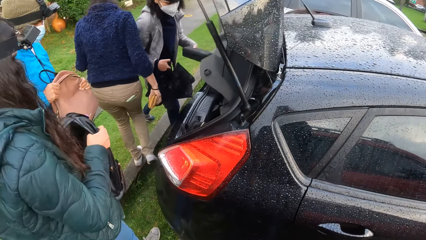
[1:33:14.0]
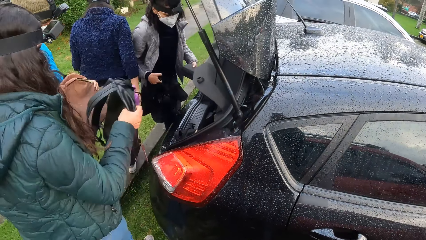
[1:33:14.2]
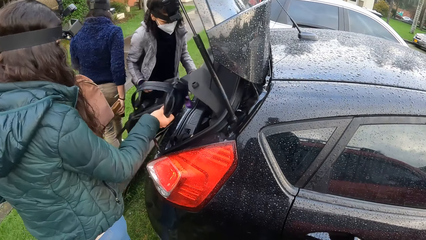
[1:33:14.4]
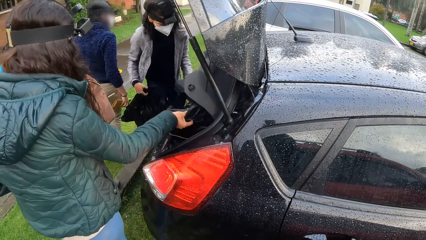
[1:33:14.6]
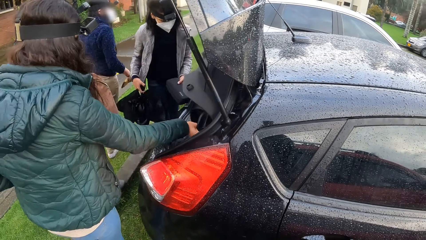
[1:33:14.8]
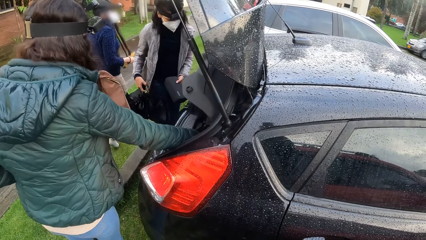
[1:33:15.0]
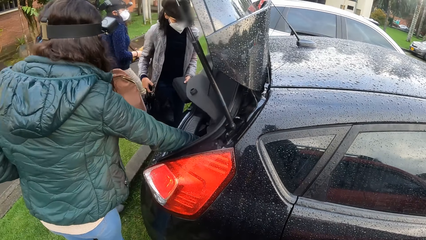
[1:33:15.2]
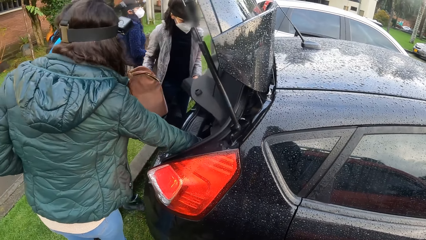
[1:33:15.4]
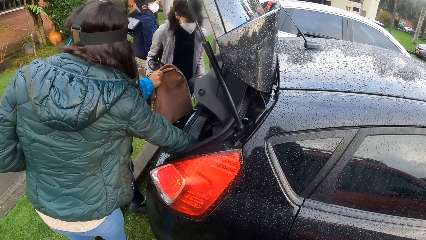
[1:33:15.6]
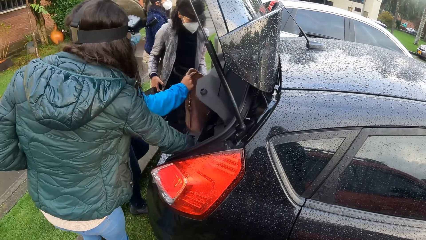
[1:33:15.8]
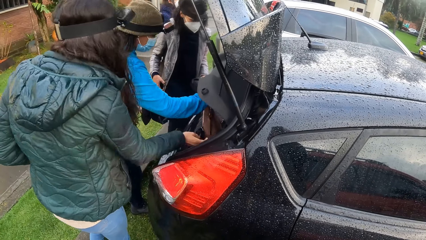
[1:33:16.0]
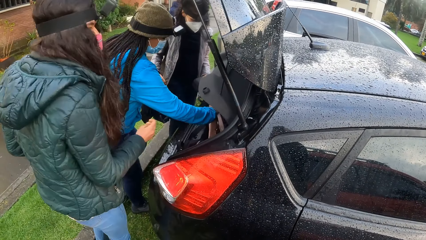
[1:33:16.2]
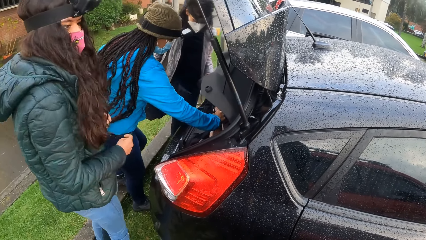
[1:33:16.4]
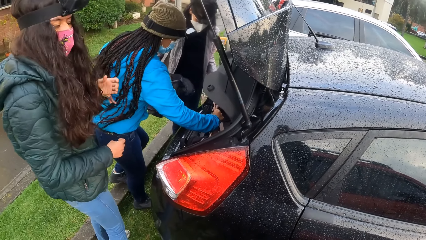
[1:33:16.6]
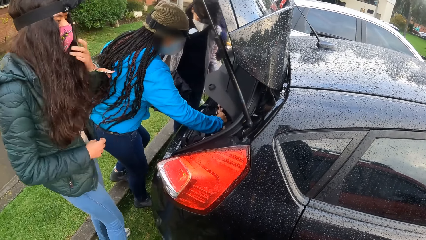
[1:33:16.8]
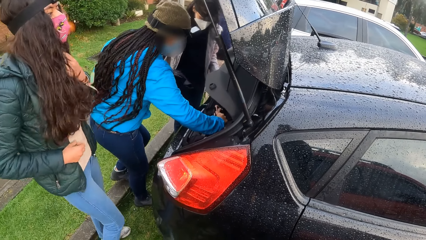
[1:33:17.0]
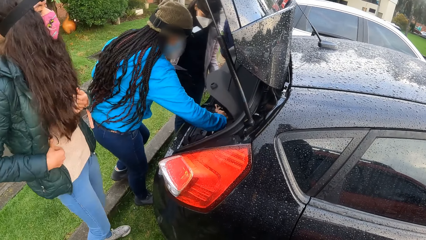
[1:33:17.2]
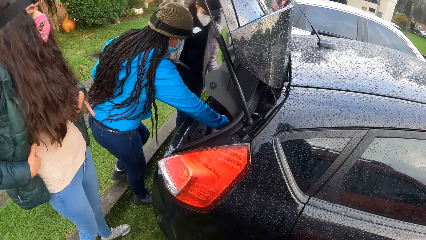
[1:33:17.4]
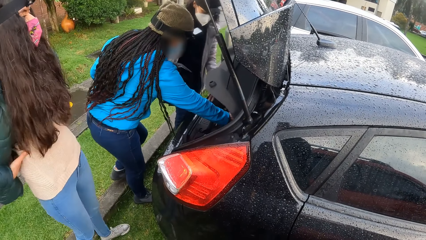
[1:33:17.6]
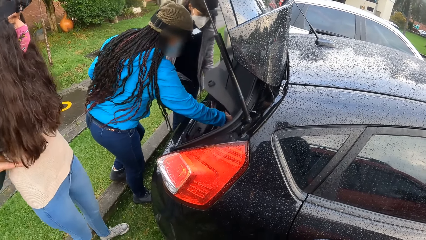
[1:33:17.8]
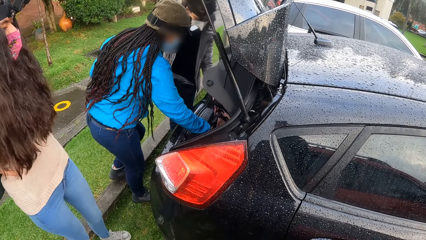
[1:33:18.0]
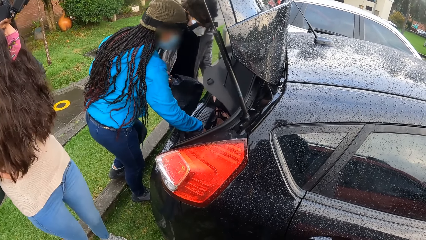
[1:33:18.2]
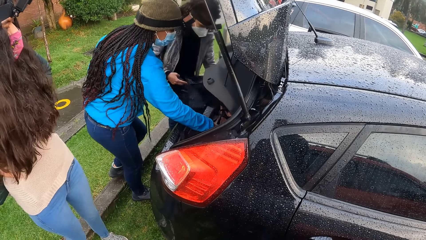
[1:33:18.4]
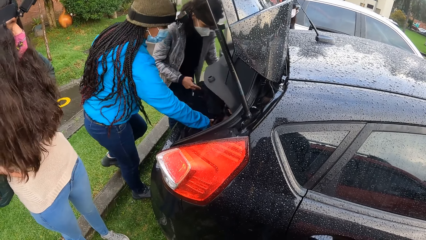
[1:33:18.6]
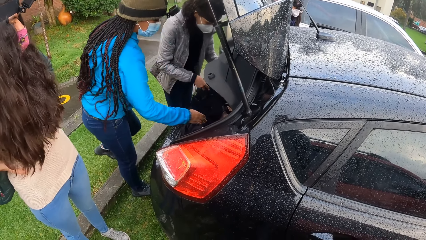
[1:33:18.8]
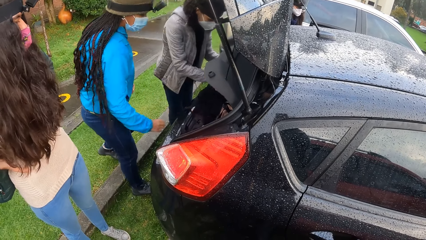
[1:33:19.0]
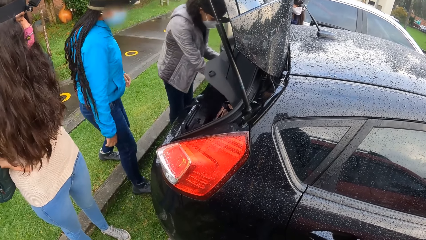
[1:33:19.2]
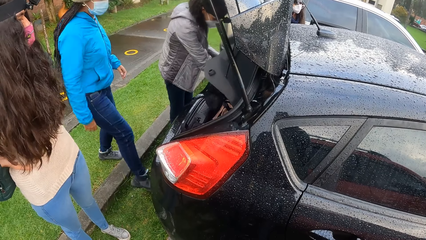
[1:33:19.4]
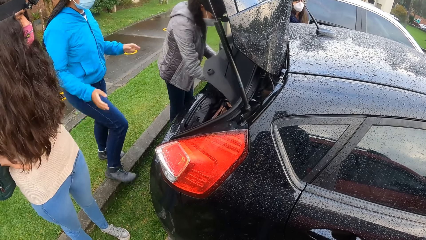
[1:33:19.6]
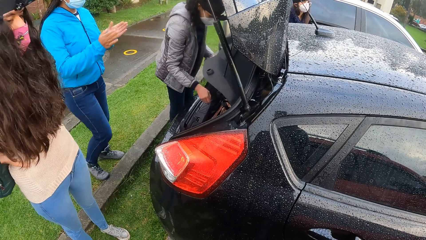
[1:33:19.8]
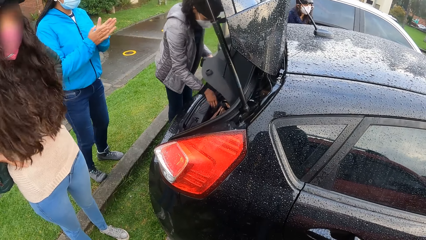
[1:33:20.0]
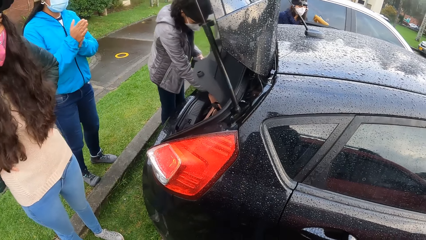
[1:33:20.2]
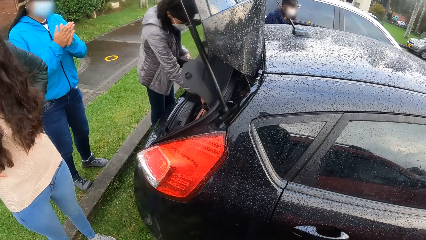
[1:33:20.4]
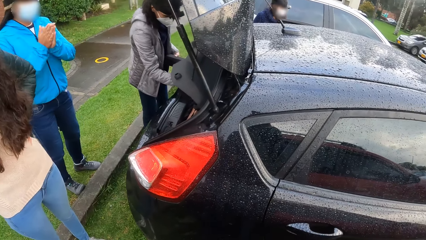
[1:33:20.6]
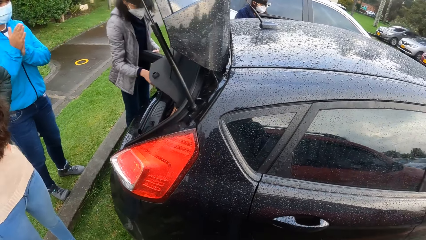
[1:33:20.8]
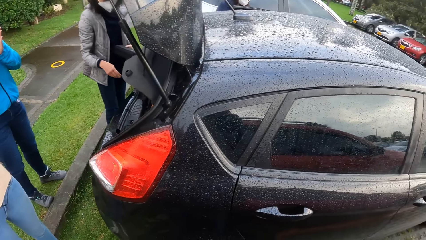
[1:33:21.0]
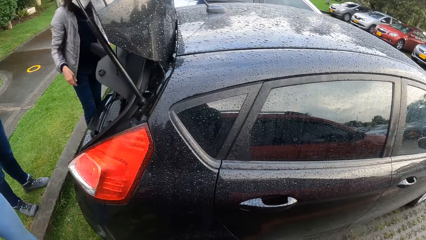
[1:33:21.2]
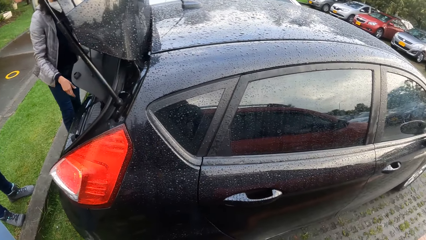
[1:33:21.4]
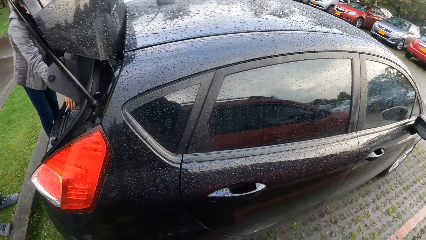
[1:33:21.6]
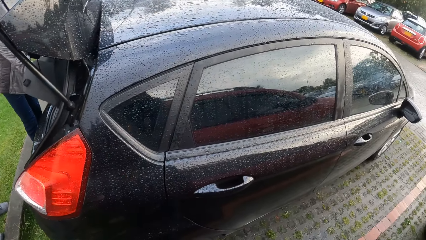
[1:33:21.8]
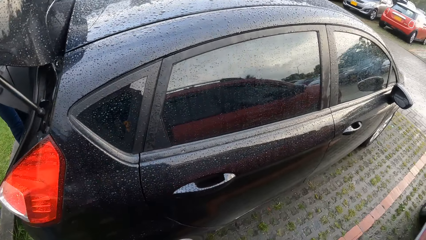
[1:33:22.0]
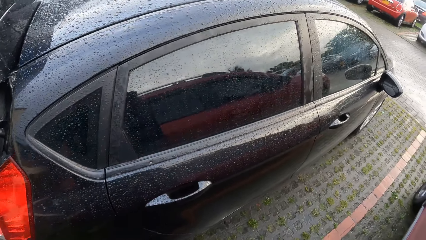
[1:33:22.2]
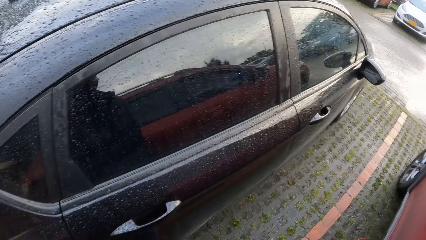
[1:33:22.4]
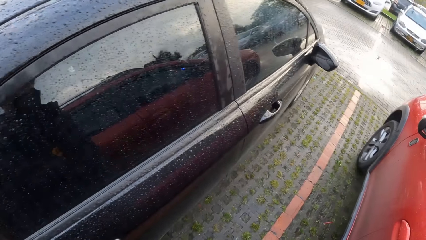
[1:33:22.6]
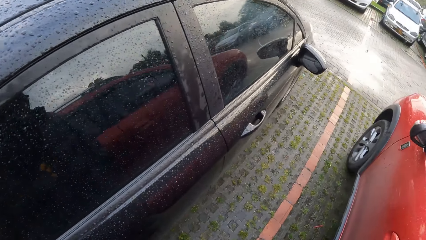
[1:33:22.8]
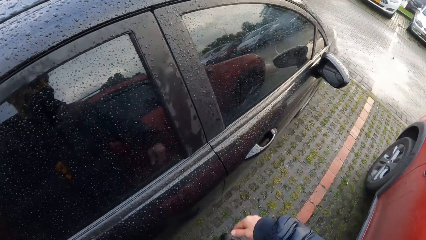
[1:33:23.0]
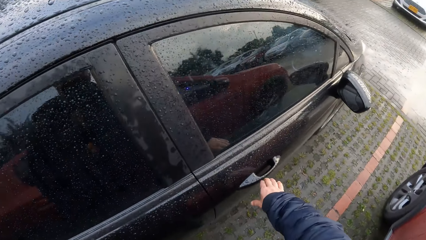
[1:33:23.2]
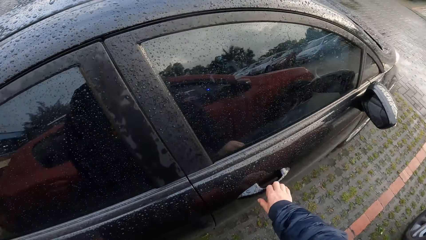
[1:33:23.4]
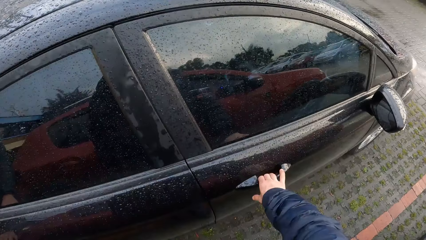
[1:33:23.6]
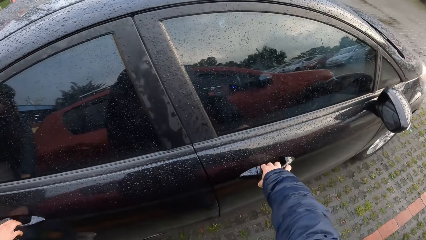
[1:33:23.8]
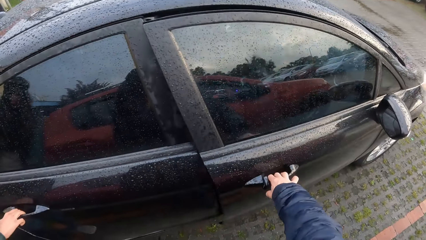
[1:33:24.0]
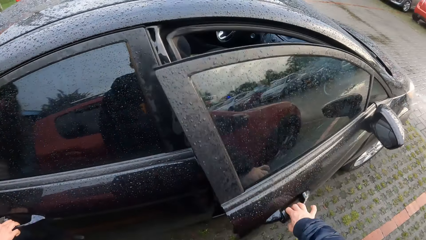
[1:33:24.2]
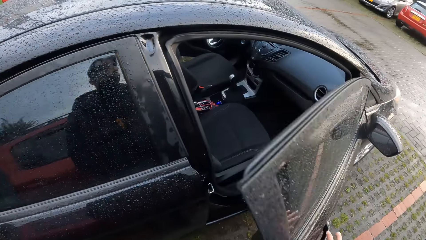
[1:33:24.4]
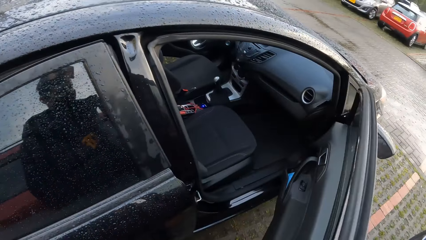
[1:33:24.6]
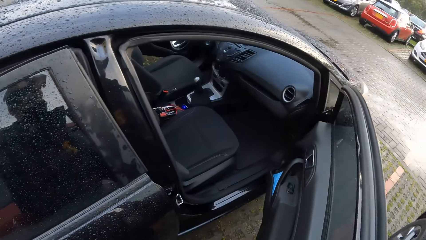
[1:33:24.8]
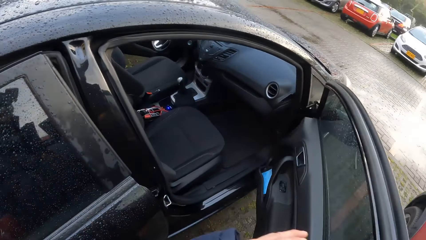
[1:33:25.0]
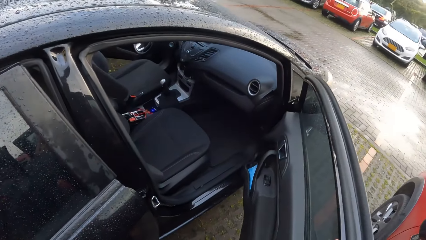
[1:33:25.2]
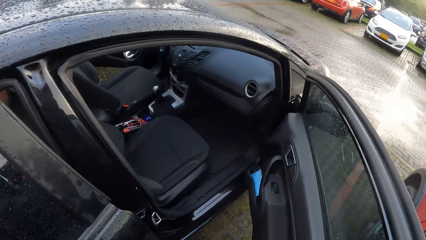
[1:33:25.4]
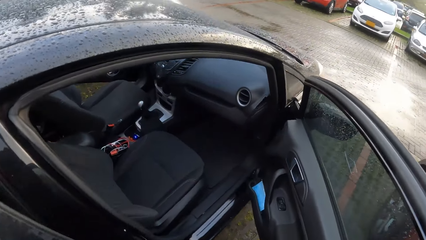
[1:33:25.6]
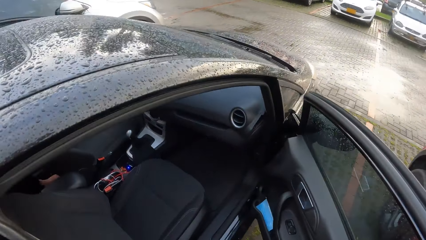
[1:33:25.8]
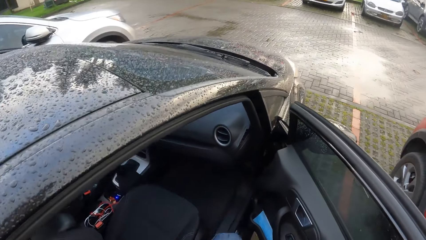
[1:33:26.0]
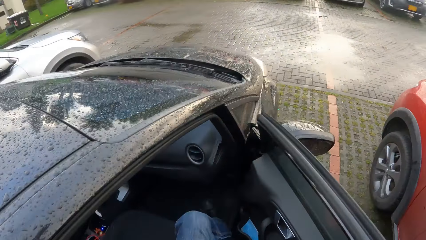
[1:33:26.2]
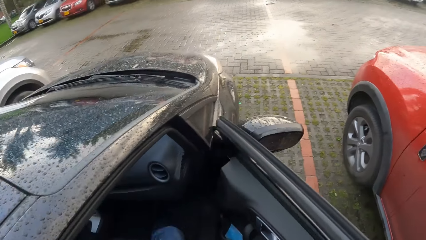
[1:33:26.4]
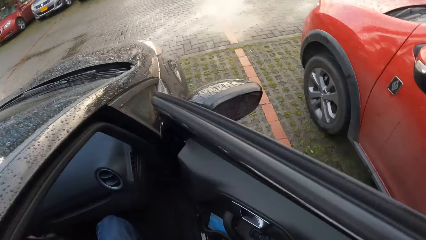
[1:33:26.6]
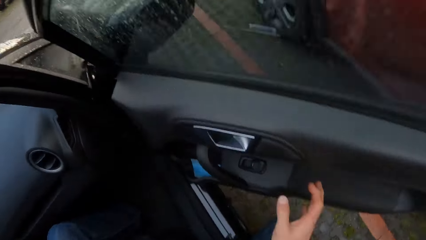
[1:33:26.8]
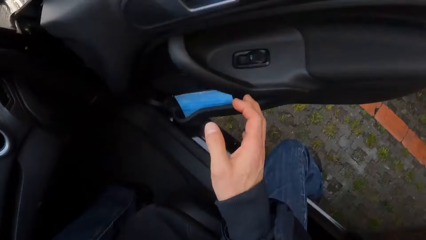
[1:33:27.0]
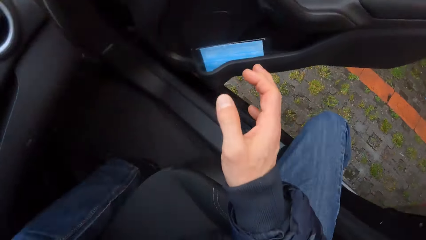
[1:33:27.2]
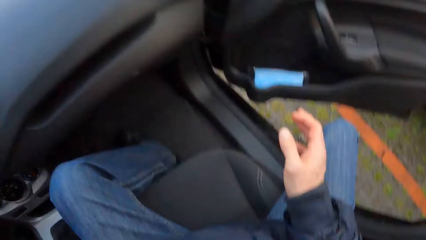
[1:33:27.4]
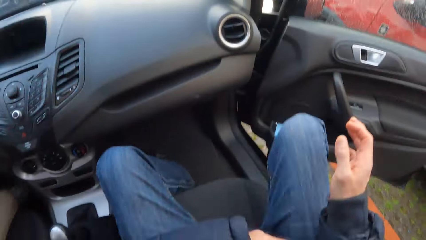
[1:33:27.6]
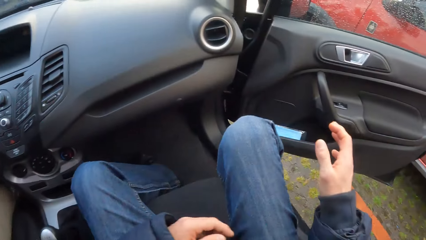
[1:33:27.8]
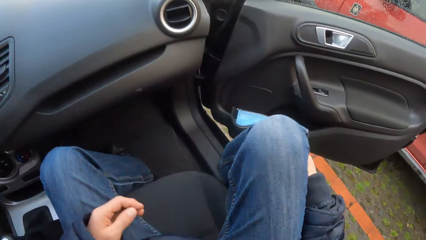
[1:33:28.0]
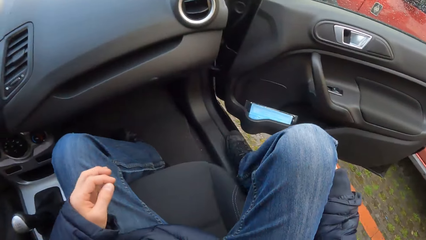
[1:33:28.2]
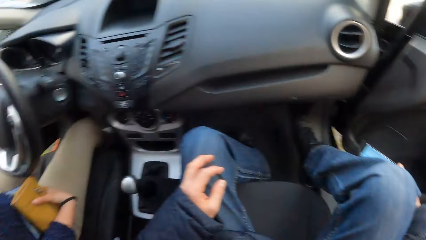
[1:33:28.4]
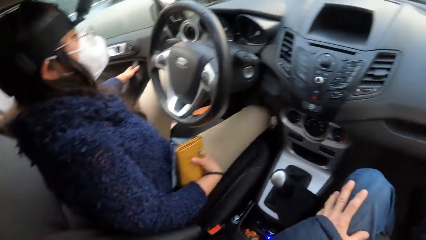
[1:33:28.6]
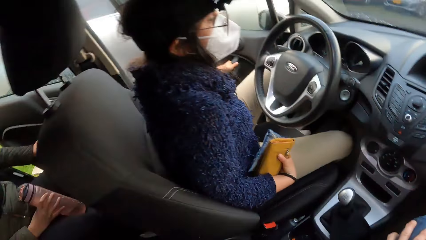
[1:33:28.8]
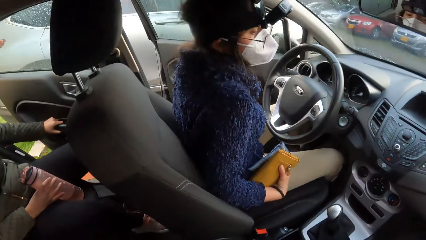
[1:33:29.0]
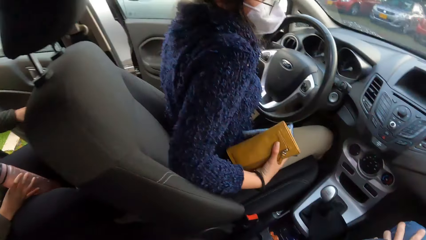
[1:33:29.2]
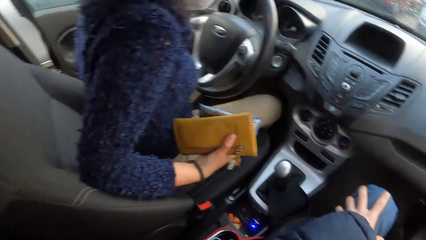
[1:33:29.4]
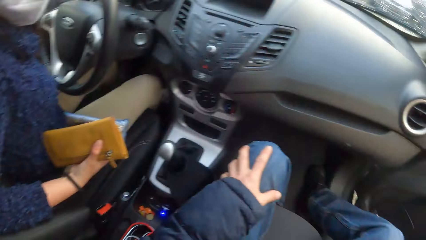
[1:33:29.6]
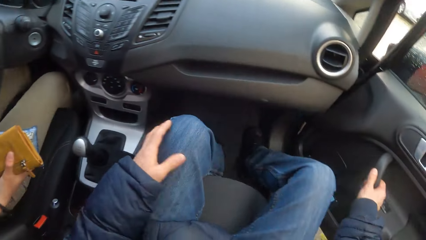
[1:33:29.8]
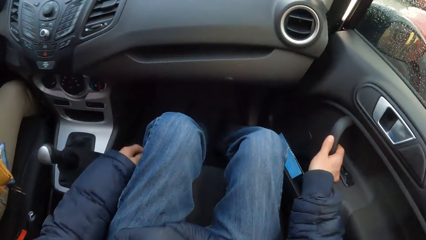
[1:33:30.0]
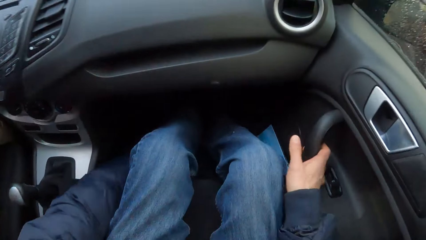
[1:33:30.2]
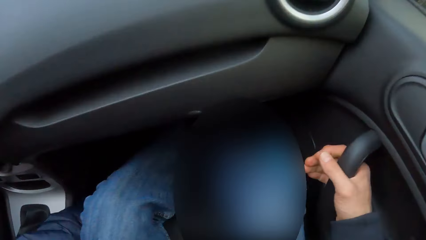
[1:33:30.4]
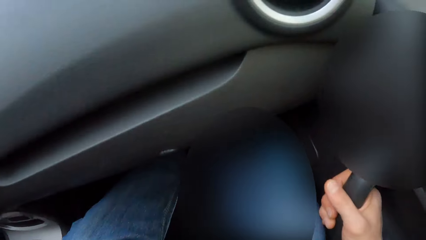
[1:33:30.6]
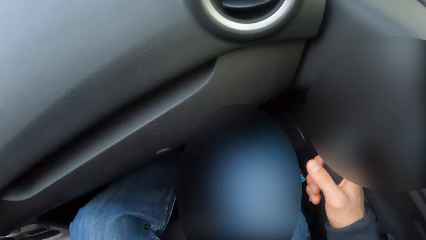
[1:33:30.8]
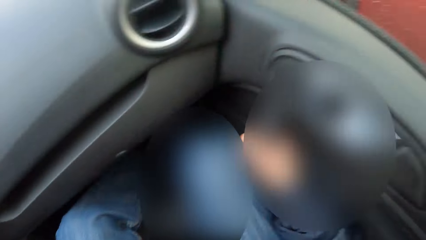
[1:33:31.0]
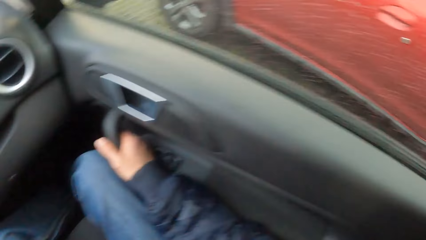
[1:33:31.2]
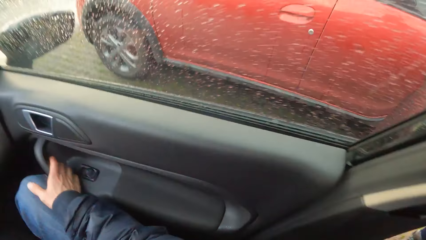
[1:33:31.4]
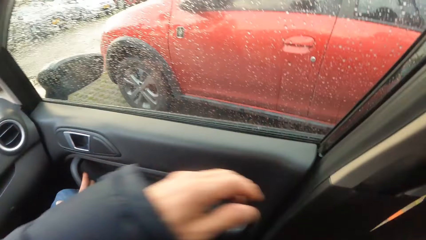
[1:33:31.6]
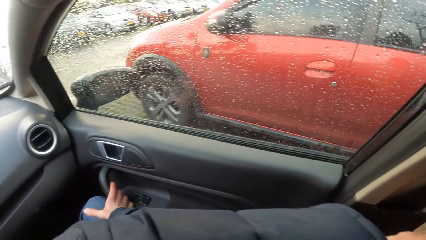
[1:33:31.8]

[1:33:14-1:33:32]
A woman drops a bag in the boot of the car with her right hand. Another woman drops a bag in the boot of the car with her right hand. The camera wearer moves towards the car. She moves her right hand forward, holds the car door and opens the car door with her right hand. She pulls the door. She holds the car with her left hand. She enters into the car. She moves her left leg in the car. She lifts her right hand. She sits in the car. She moves her right leg in the car. She holds the right leg. She places her left palm on the left leg. She looks around. Another woman closes the car door with her left hand. The camera wearer closes the car door with her right hand. She pulls the door. She moves her left hand down.
